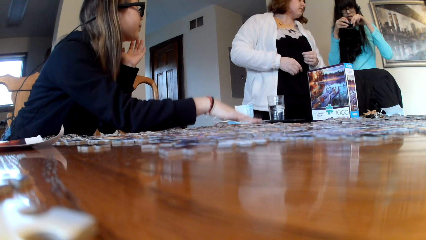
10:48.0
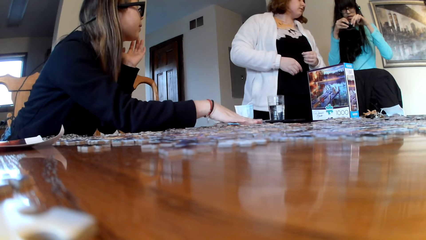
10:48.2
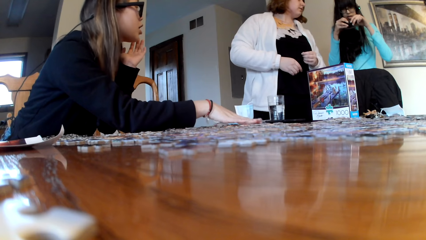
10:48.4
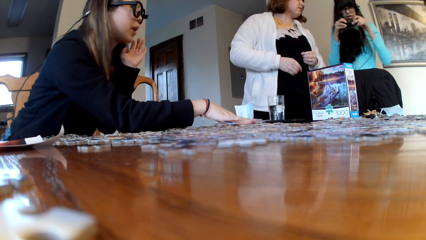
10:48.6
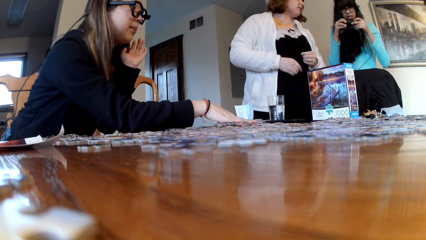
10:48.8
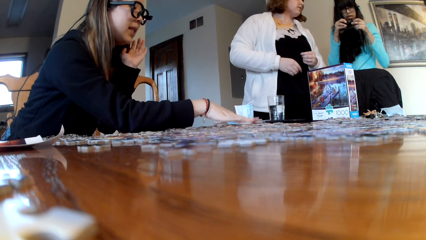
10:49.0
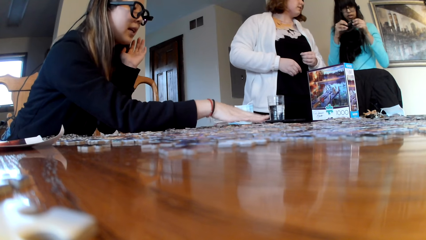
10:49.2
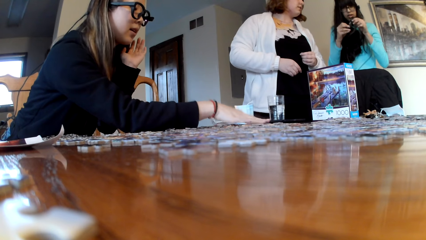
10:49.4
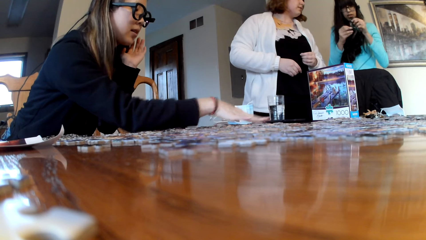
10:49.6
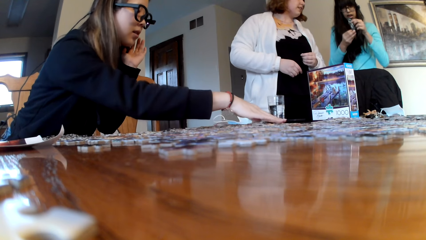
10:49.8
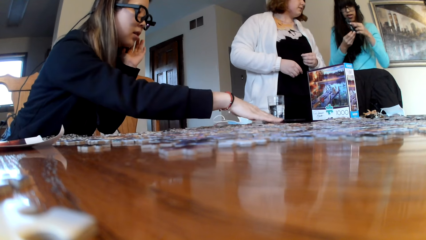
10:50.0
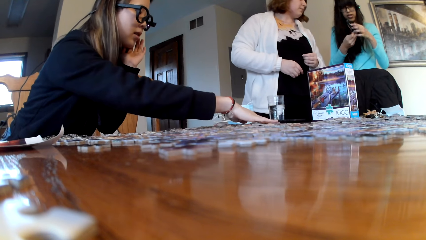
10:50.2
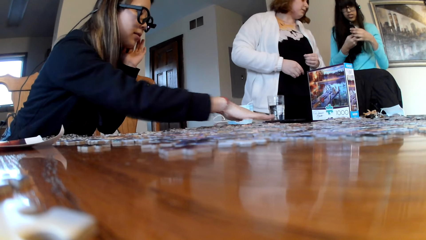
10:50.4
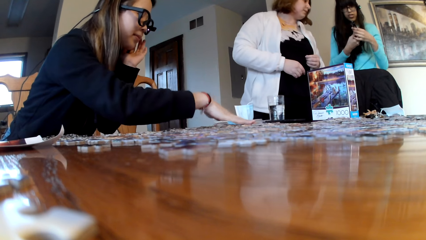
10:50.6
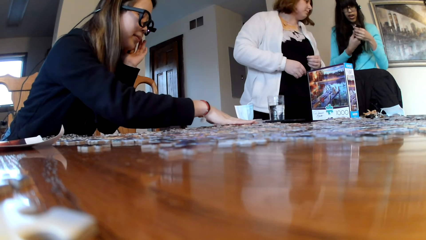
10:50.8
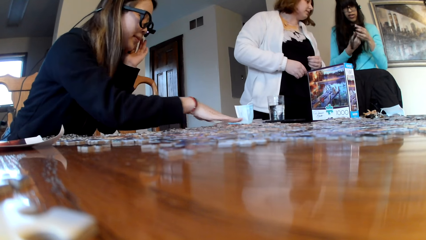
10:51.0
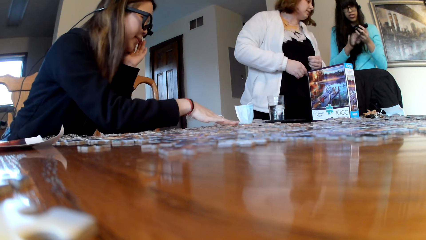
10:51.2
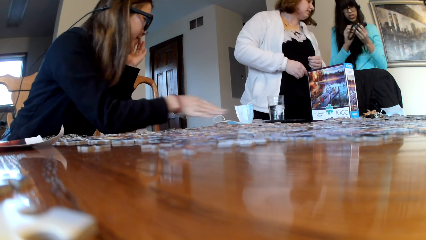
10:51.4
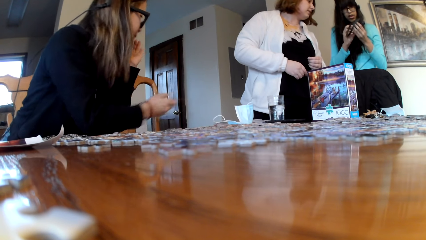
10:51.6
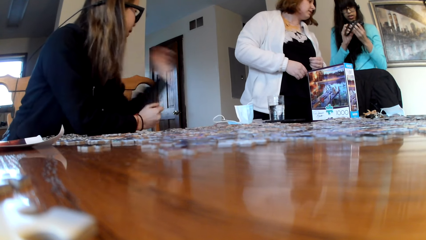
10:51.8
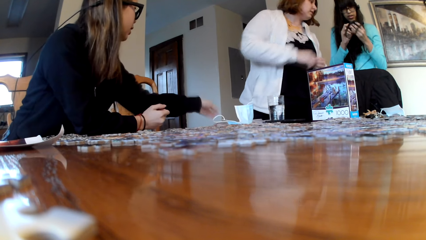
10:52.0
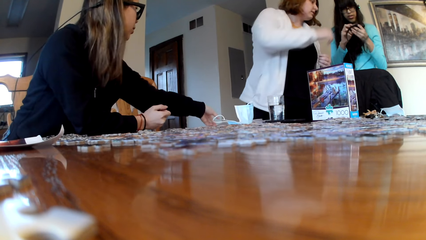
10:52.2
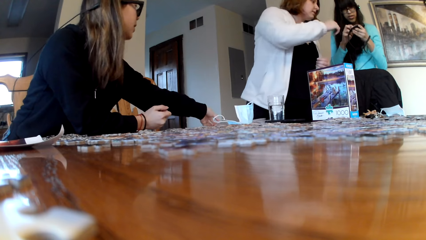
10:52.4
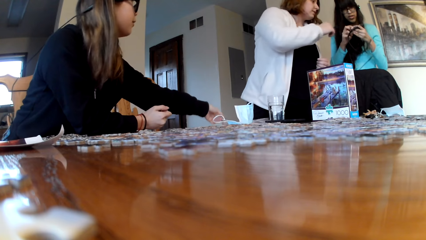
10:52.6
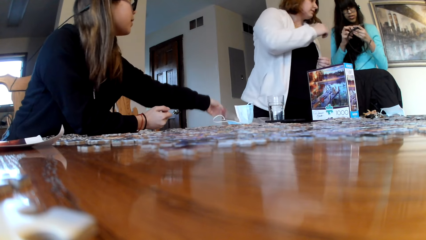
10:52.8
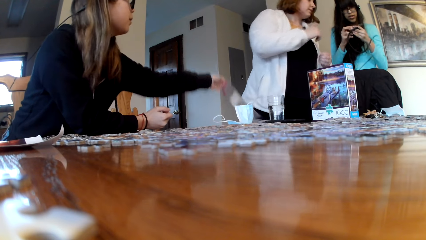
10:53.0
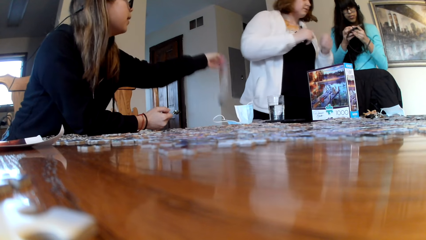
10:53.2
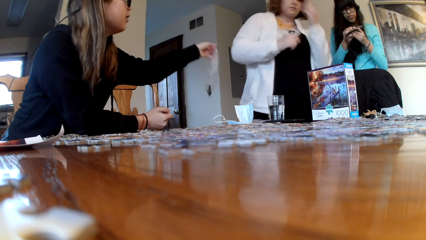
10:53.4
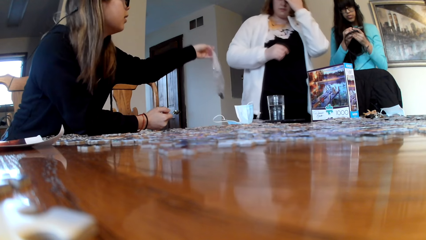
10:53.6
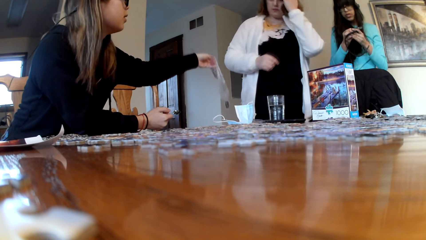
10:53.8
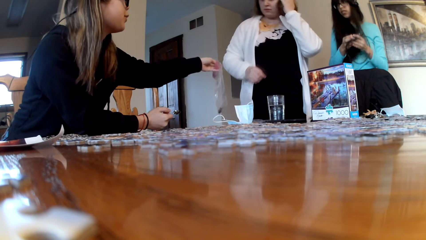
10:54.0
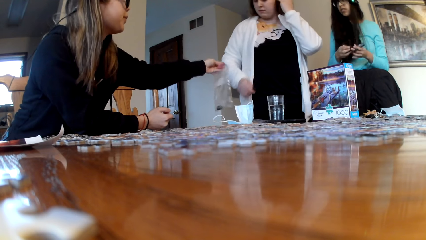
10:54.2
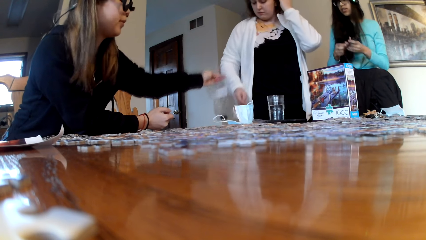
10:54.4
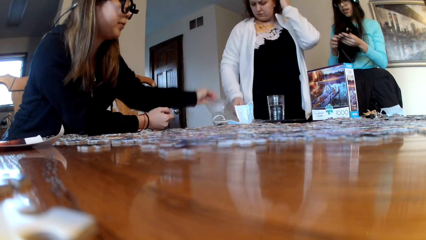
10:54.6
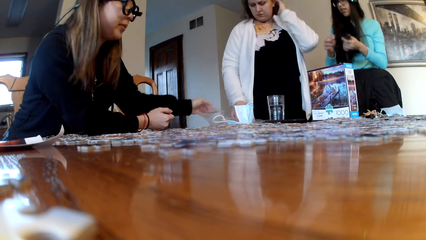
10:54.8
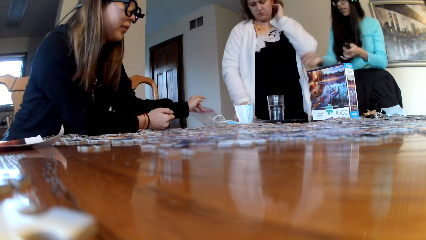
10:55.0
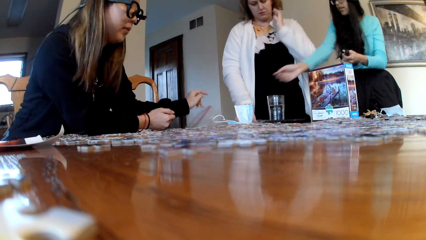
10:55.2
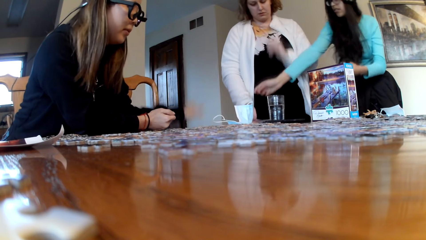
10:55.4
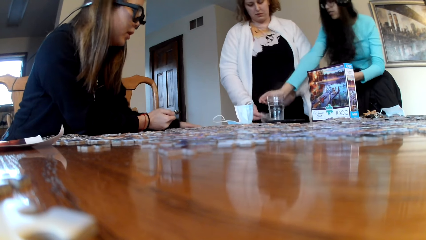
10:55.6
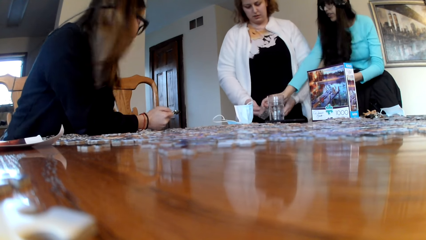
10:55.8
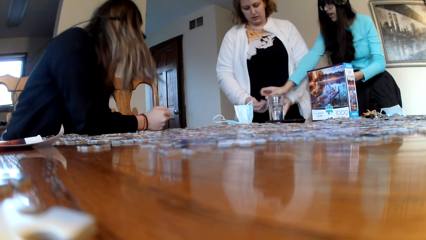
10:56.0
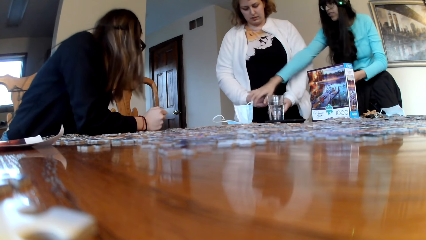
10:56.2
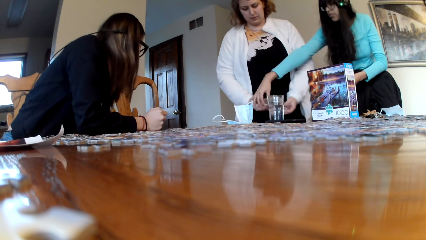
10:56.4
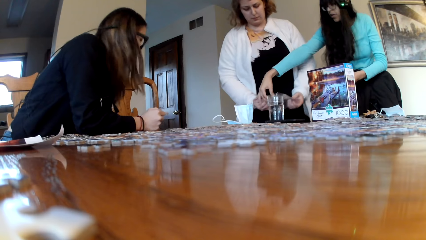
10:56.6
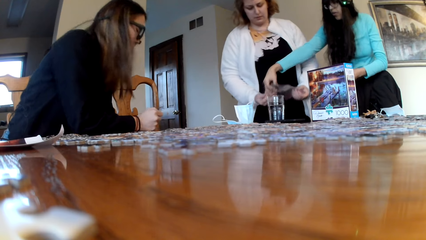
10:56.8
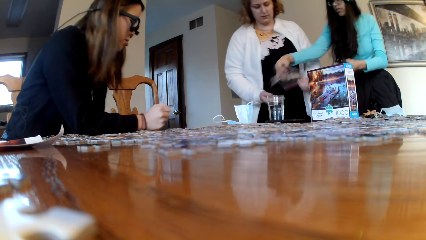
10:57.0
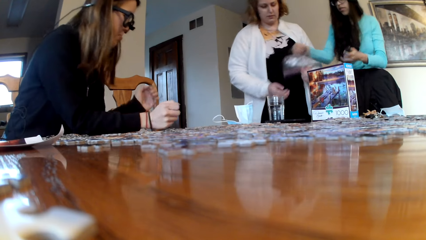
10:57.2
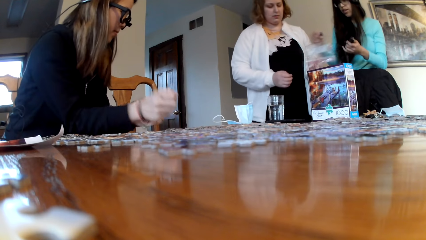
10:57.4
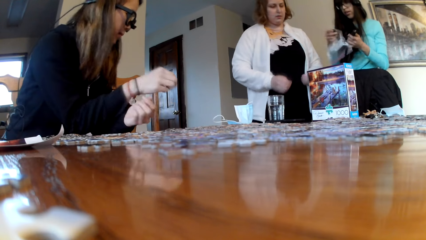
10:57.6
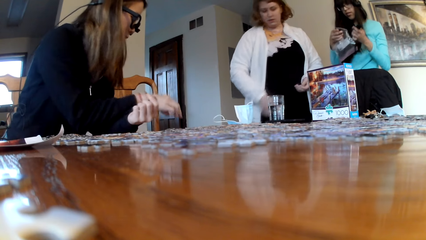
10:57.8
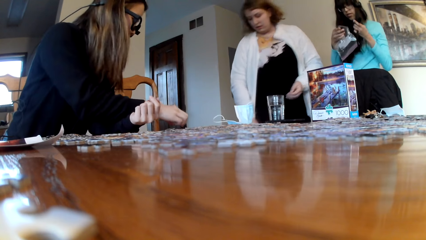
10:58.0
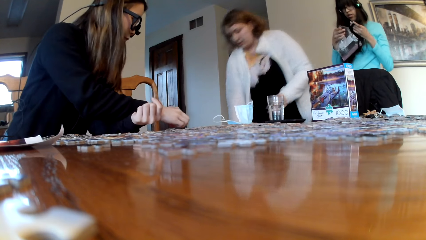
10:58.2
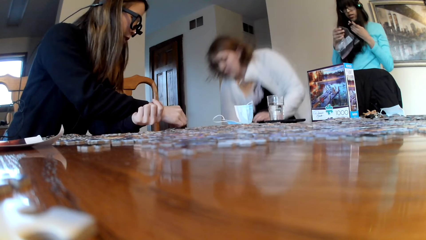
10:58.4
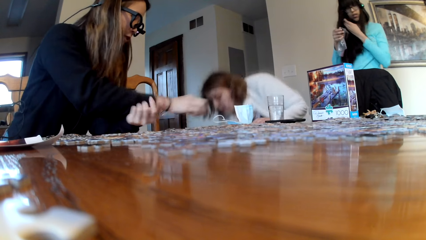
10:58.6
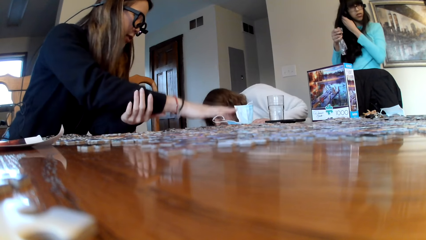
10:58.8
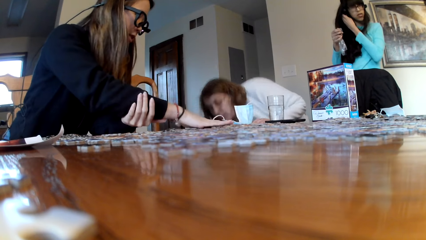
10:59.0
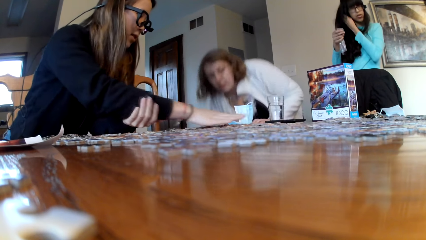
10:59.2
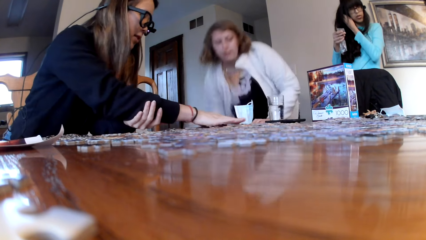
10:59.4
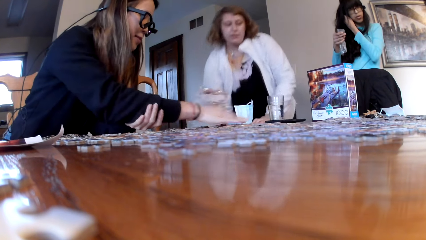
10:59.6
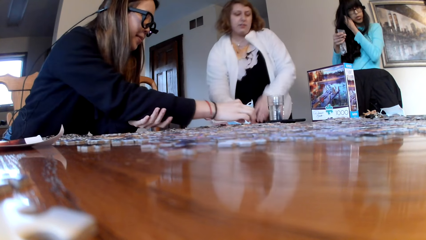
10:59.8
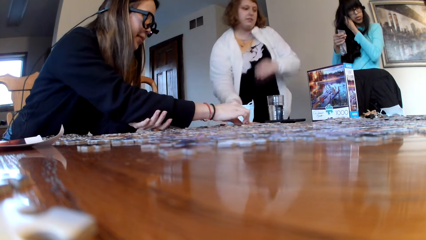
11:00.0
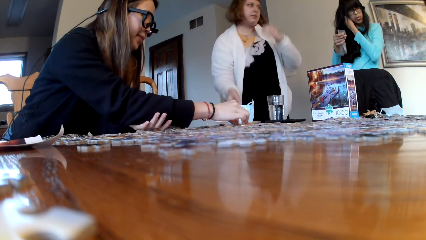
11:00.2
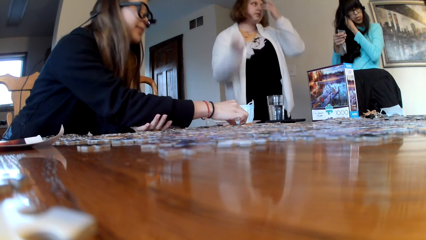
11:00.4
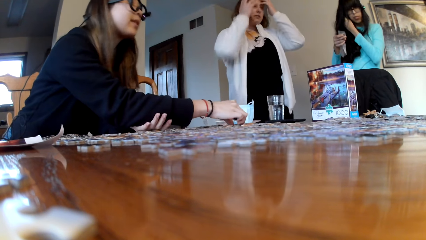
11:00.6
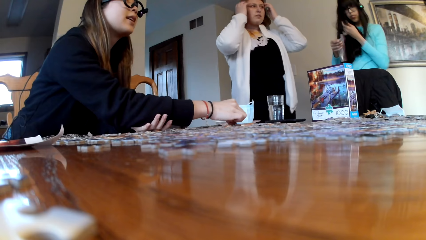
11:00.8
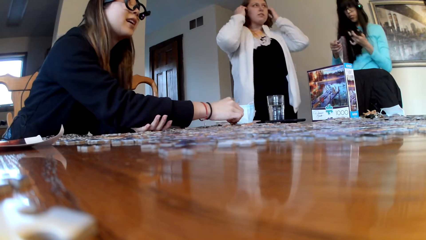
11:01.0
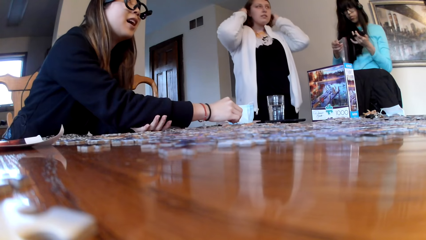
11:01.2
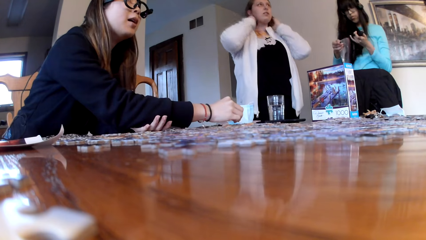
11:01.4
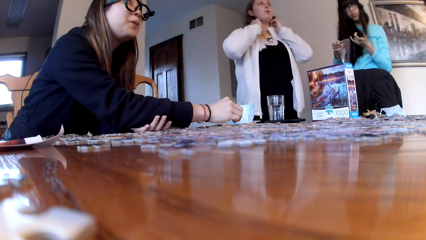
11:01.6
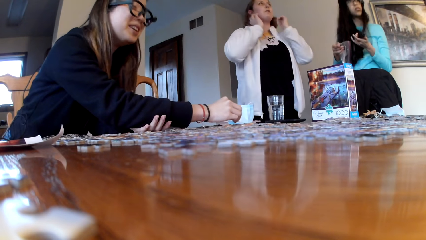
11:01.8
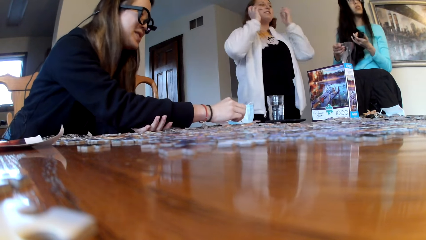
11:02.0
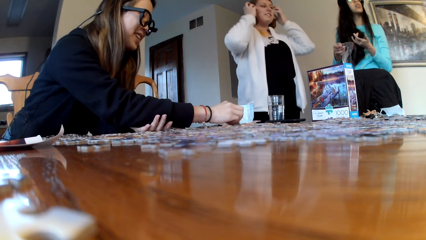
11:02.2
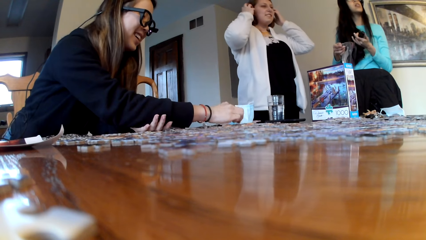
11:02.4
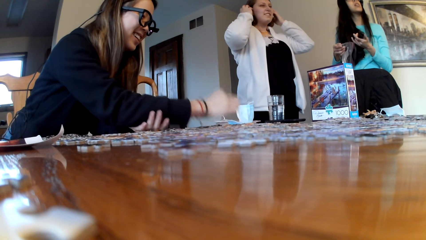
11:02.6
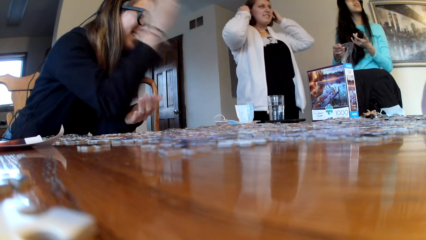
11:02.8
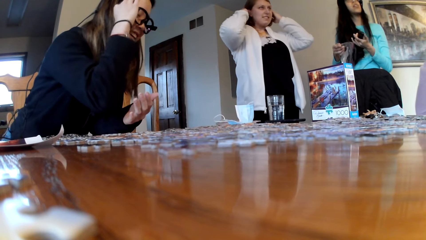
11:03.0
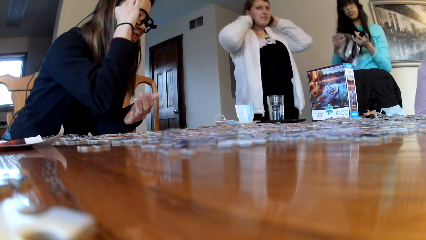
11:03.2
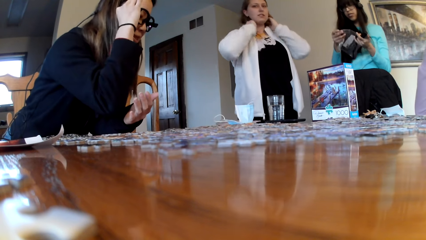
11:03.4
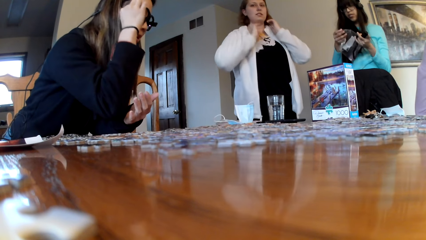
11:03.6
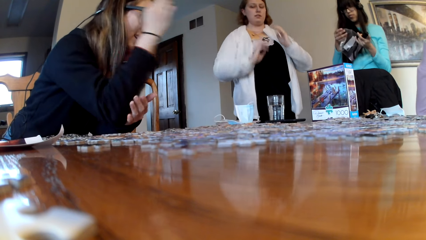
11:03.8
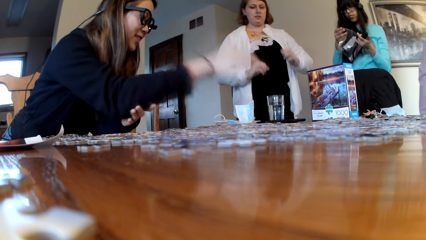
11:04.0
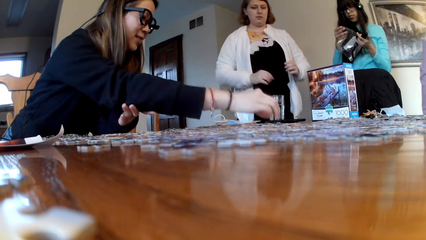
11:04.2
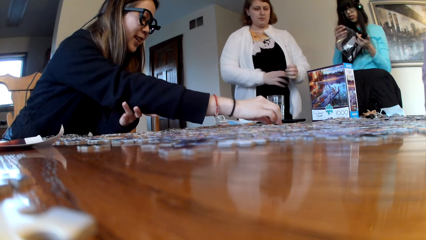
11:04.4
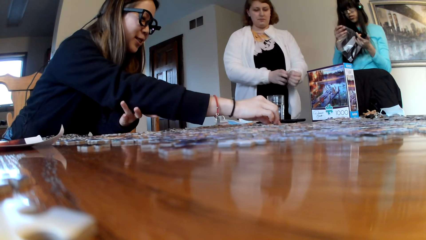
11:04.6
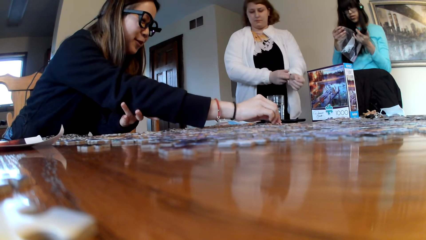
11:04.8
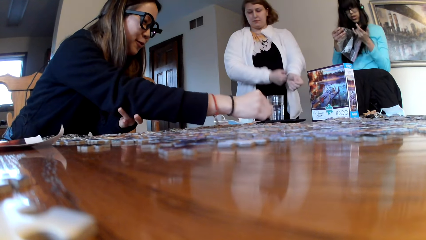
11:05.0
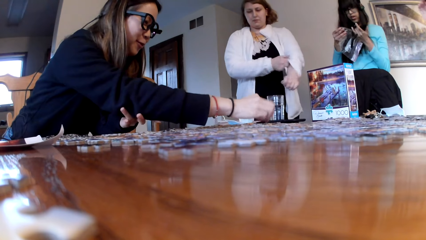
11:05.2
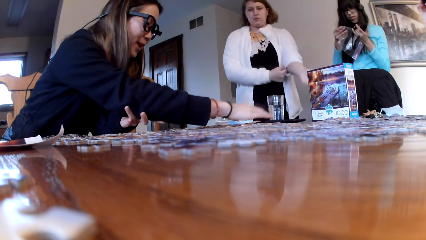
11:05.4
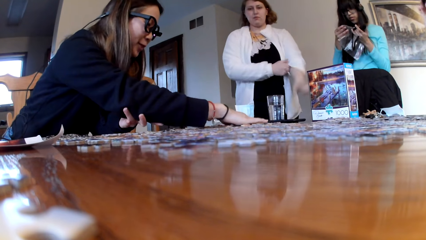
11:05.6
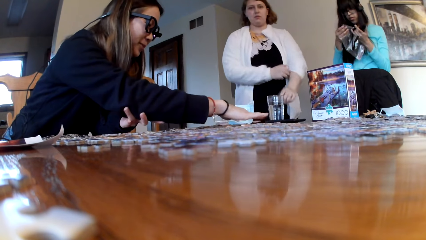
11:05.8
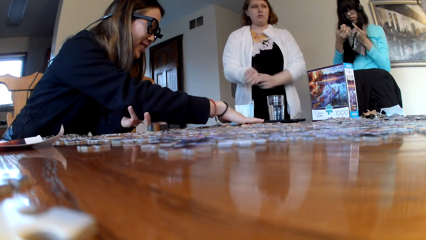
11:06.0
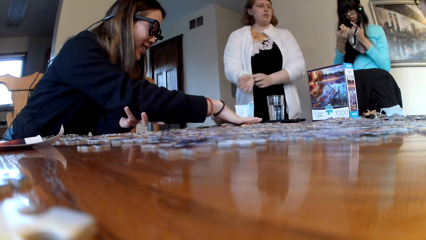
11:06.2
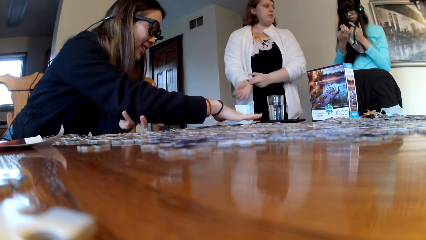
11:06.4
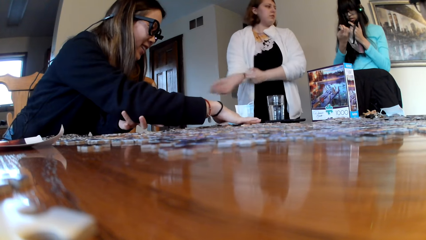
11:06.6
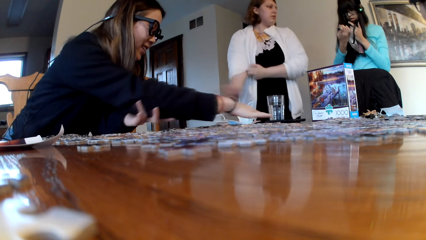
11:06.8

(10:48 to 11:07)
A lady picks up a nylon paper. She falls off the nylon paper. Another lady picks up a nylon paper. The first lady spreads the puzzle cards. A third lady picks up the nylon paper. A woman looks for the puzzle pieces.
